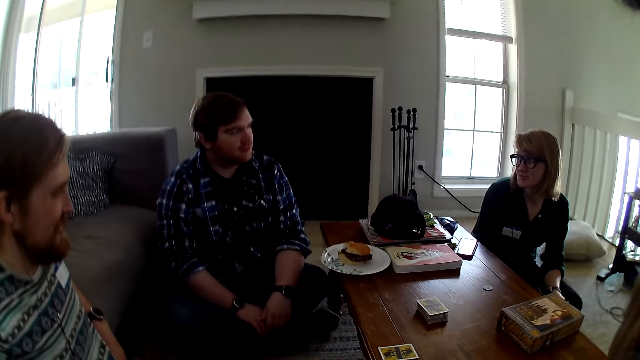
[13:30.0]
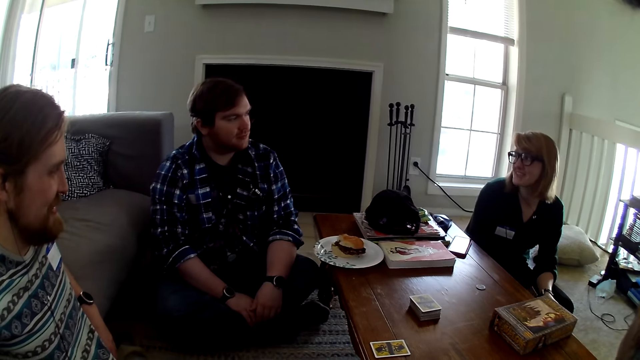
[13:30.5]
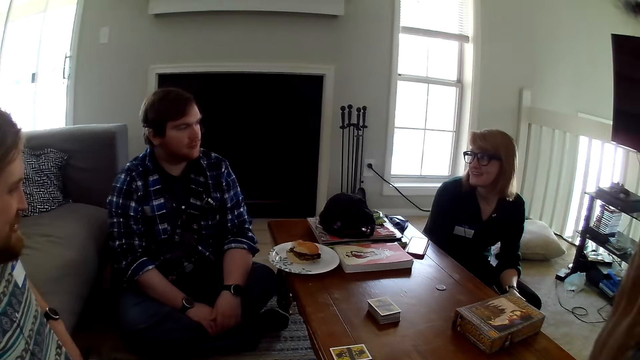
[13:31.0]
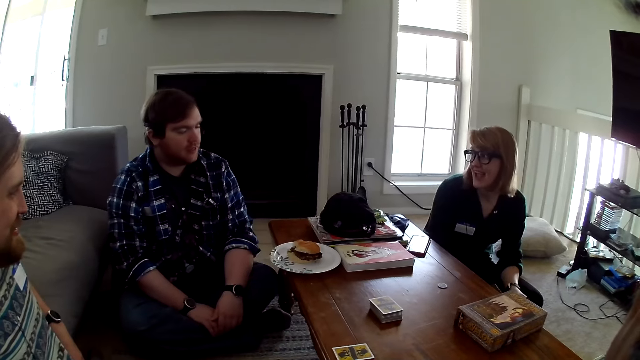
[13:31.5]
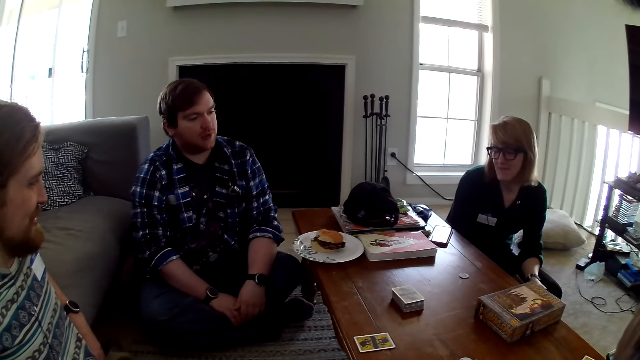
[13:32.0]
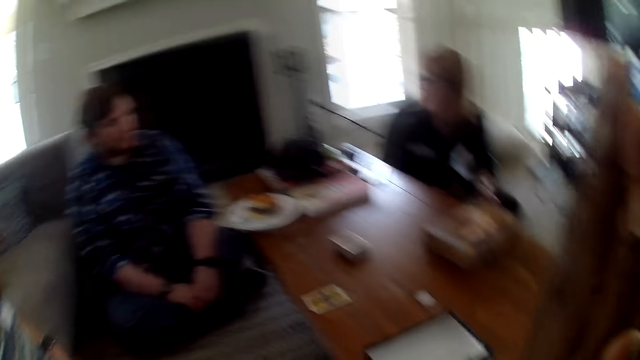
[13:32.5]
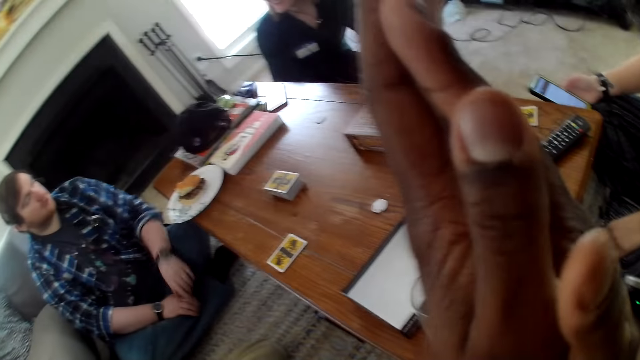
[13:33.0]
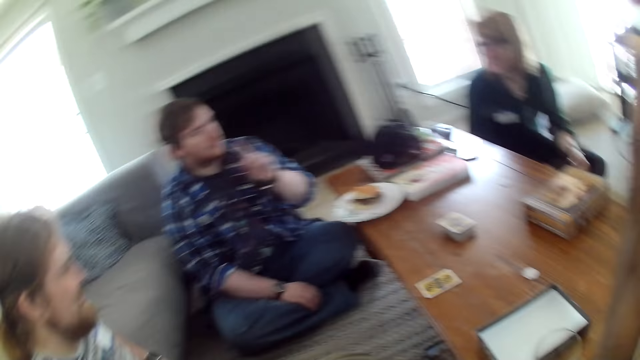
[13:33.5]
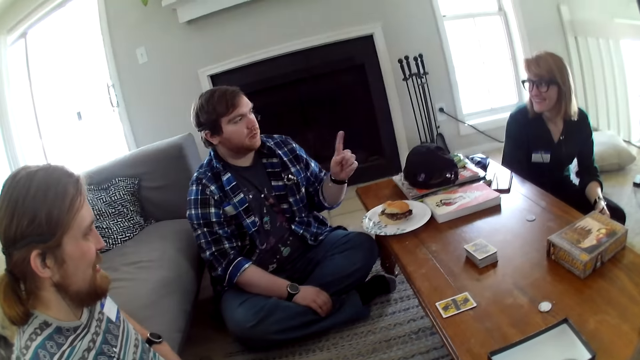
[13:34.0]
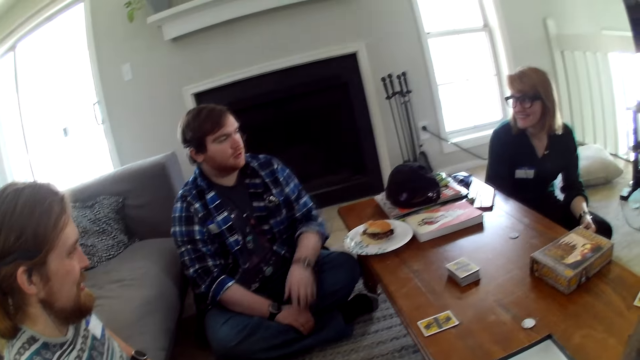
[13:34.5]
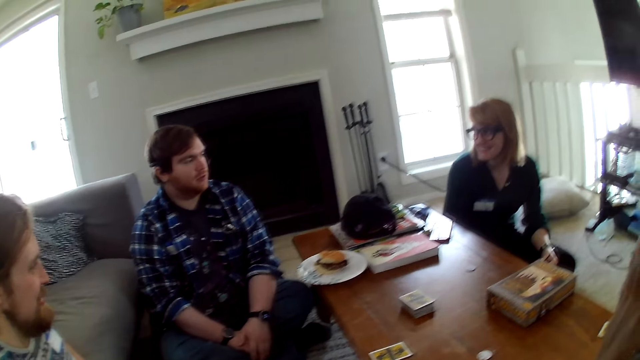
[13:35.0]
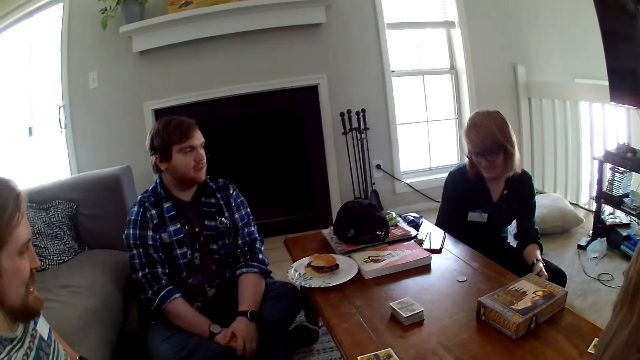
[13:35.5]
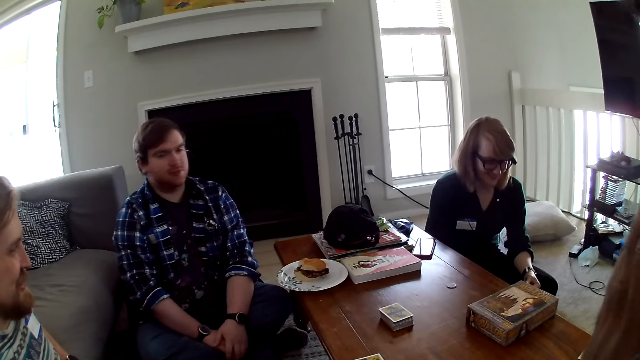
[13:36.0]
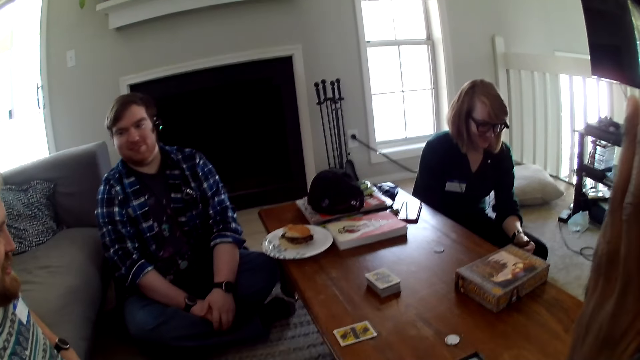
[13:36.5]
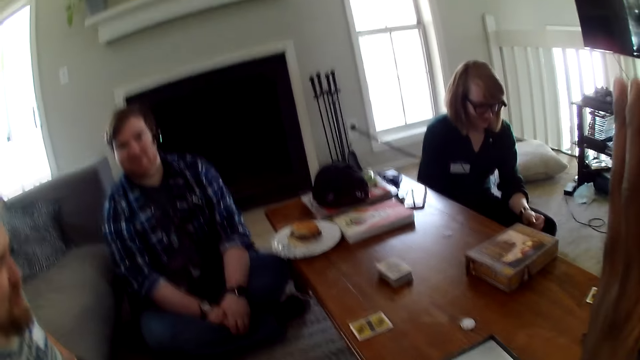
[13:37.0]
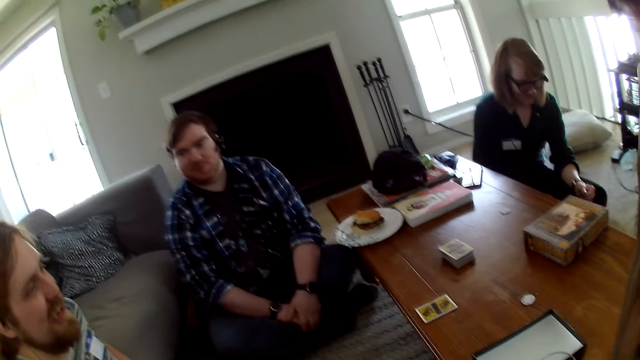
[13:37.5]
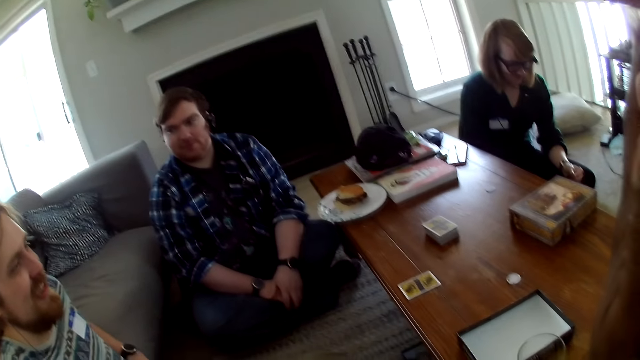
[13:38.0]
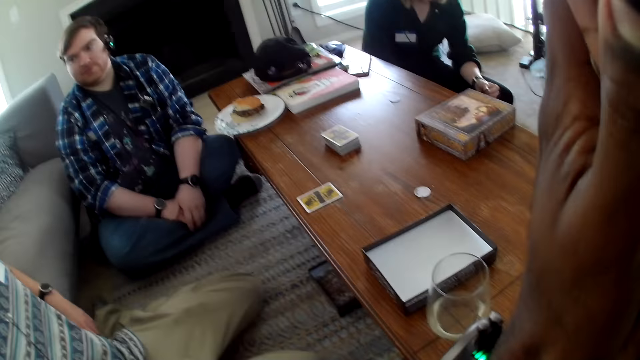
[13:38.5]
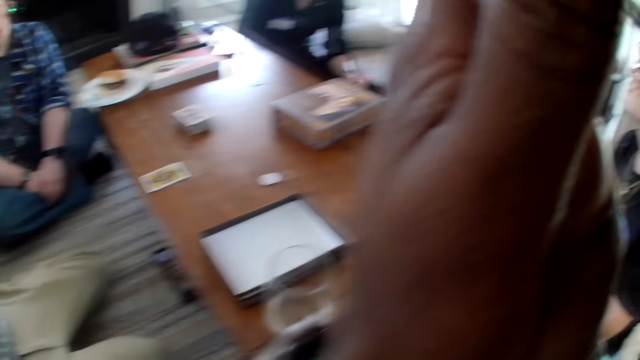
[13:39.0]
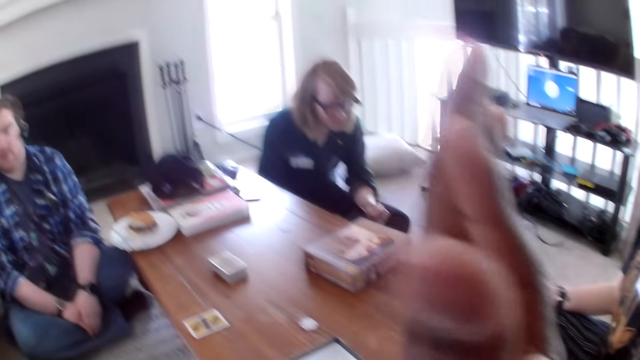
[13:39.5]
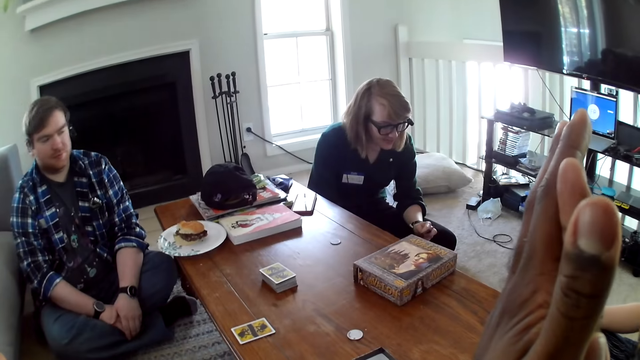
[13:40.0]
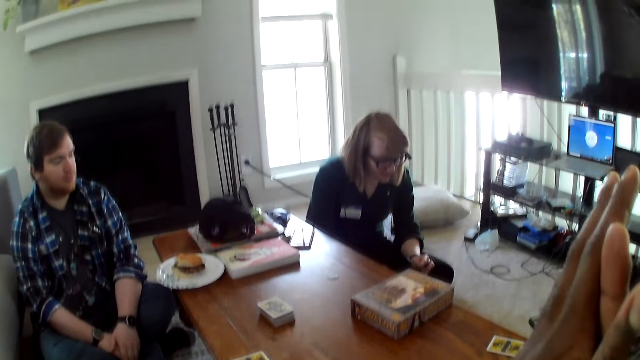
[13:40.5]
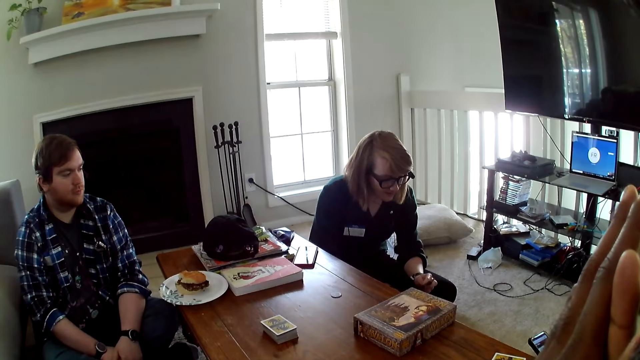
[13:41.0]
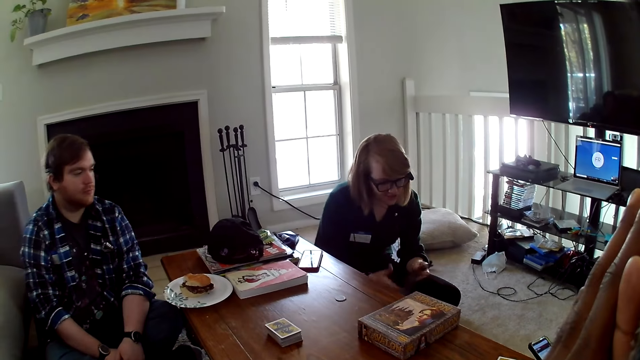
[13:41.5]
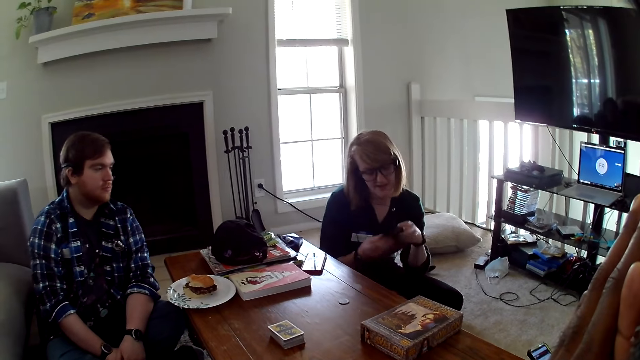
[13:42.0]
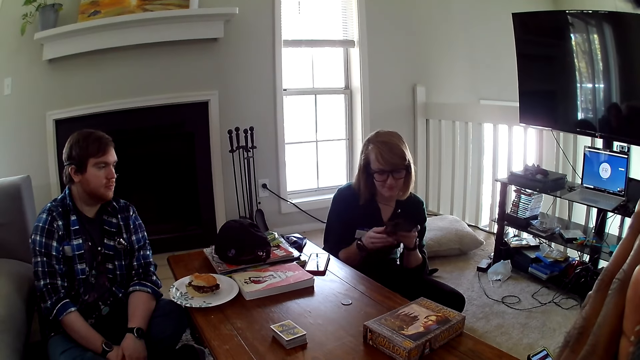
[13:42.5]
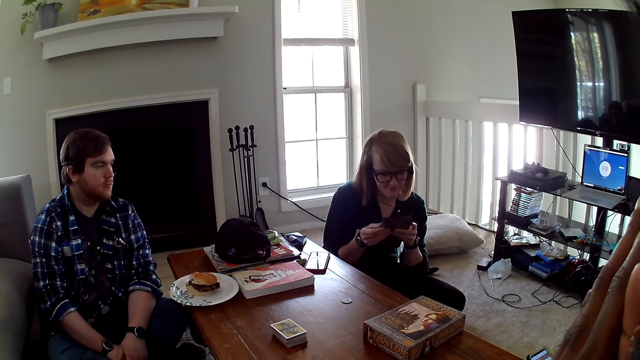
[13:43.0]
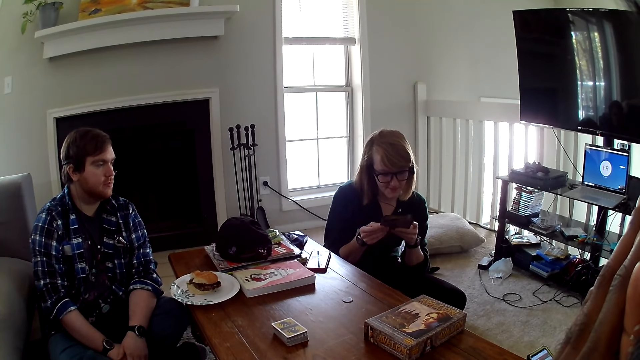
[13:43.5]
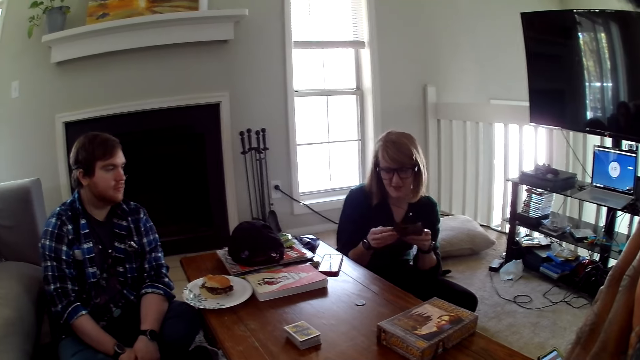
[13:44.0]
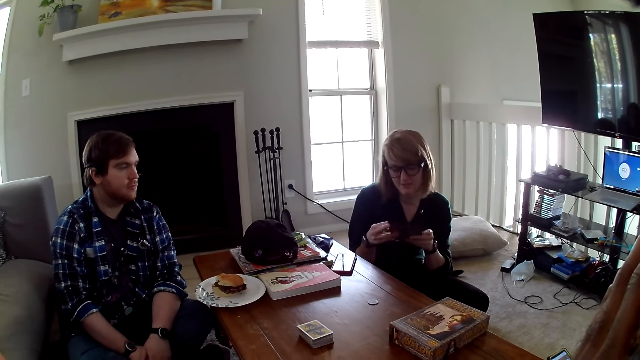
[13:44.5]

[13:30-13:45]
The camera wearer looks around the house. A man converses with another man. The camera wearer looks around the house. They converse with the other man. A woman reads the piece of paper.

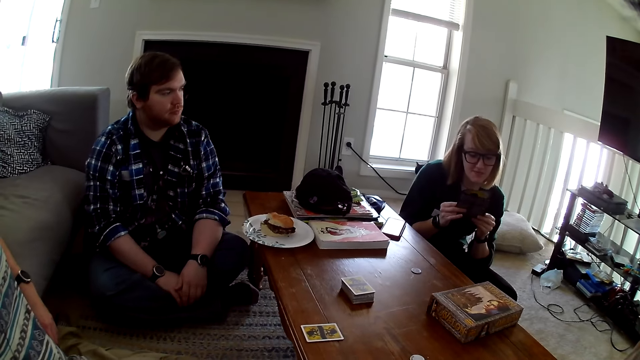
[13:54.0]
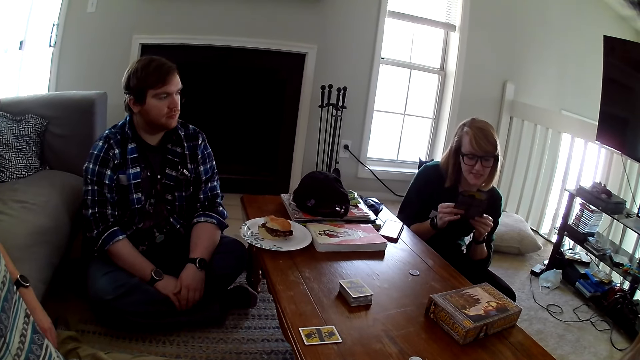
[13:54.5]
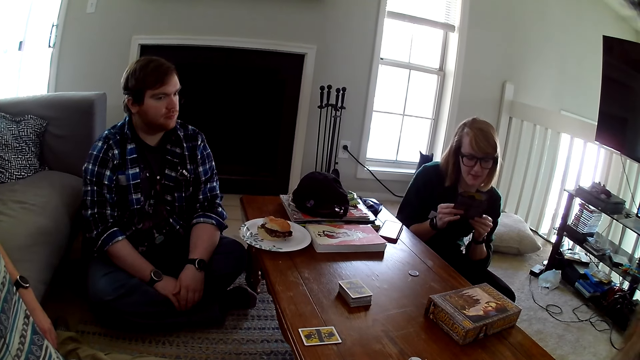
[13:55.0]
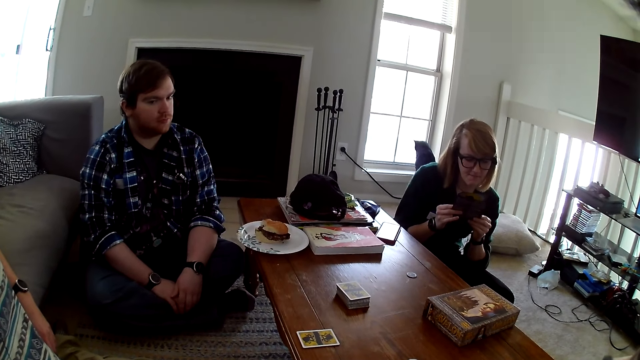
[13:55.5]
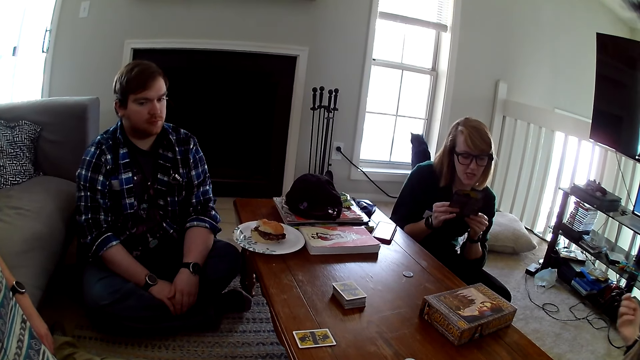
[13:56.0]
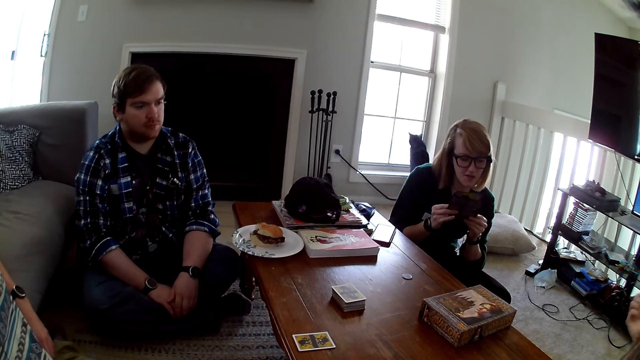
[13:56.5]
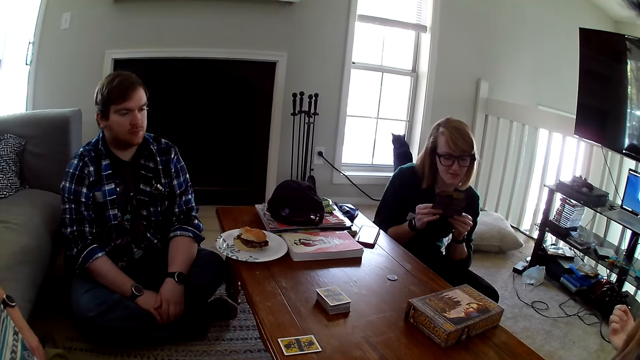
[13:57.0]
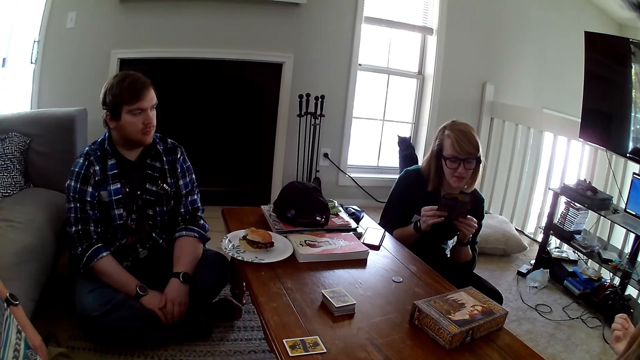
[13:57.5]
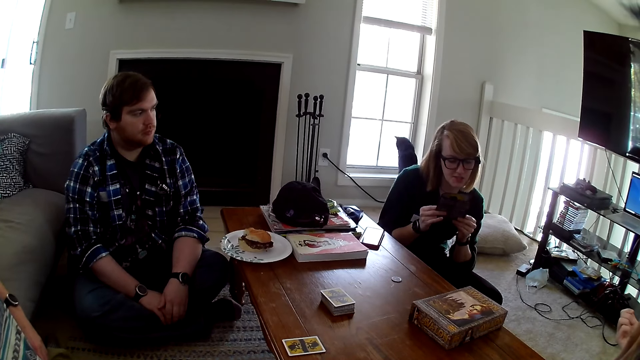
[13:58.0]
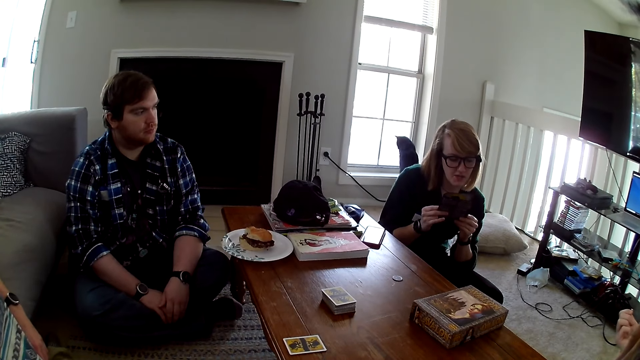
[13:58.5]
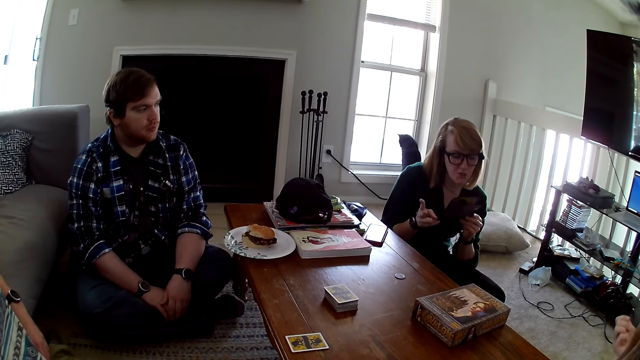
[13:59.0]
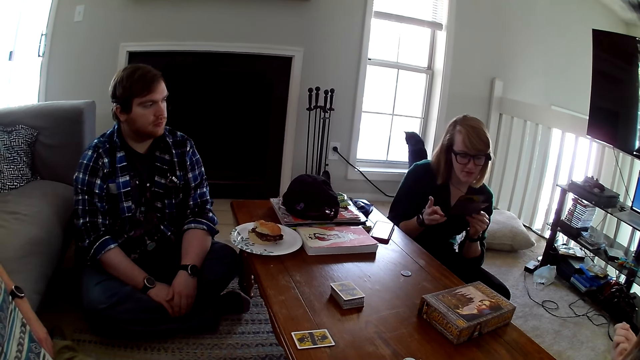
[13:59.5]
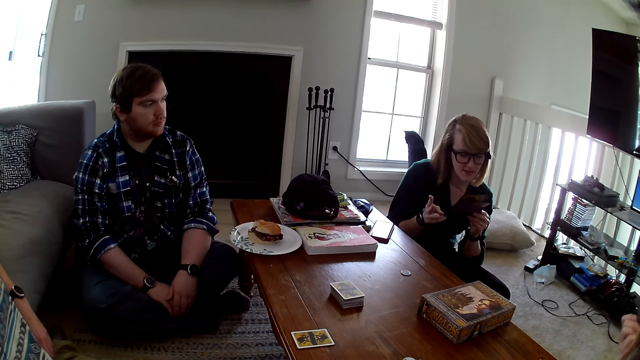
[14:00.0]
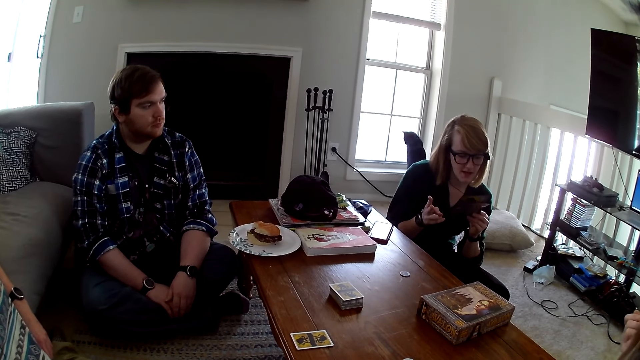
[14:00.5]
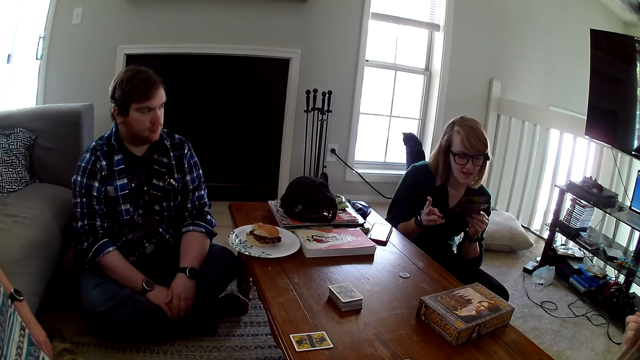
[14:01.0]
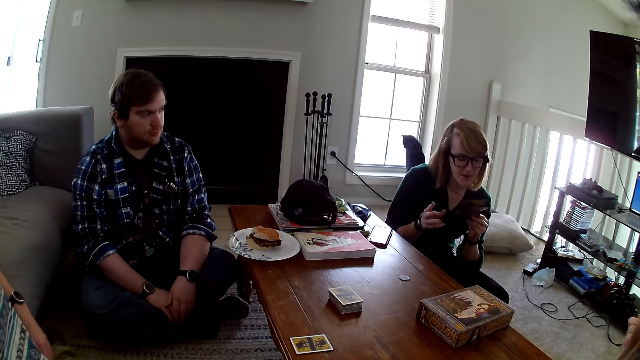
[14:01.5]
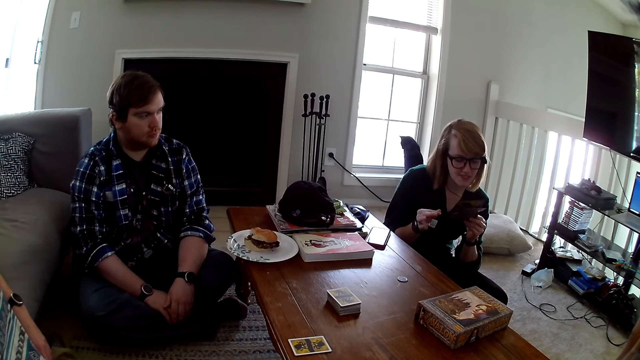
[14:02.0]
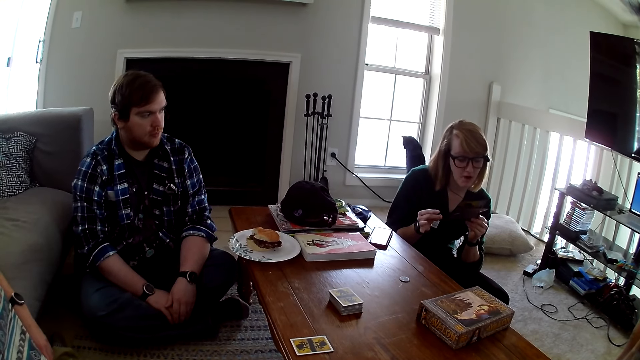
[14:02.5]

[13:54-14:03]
A woman moves the hand.
